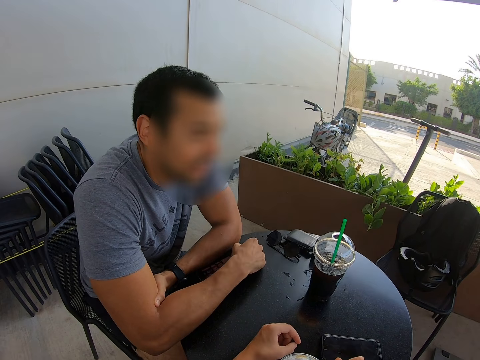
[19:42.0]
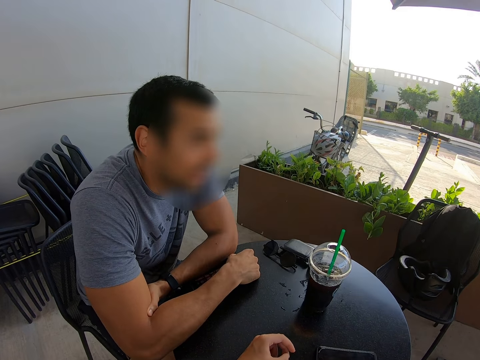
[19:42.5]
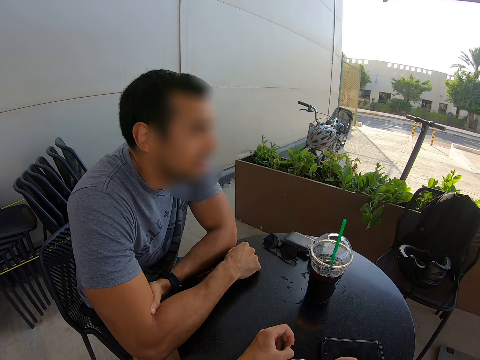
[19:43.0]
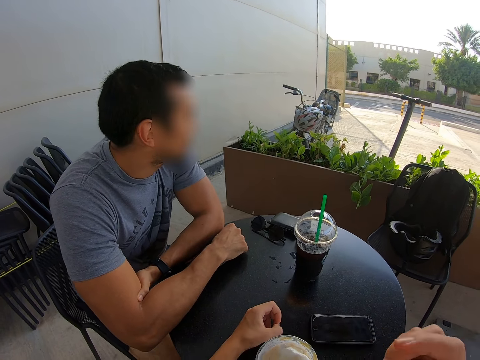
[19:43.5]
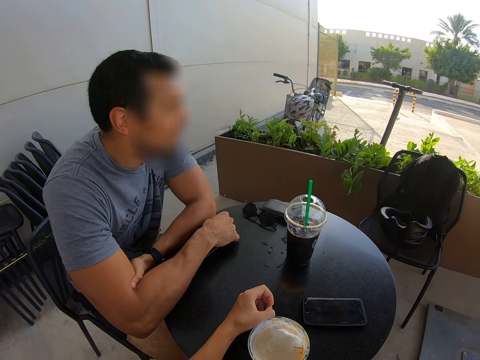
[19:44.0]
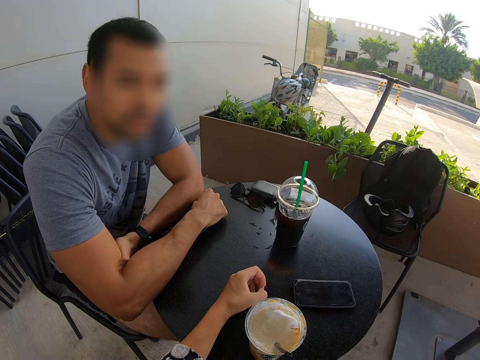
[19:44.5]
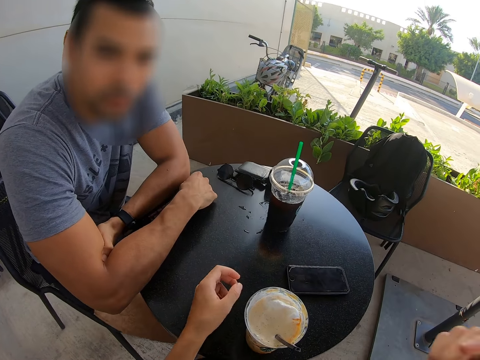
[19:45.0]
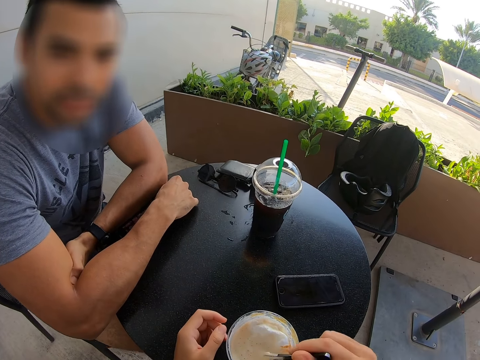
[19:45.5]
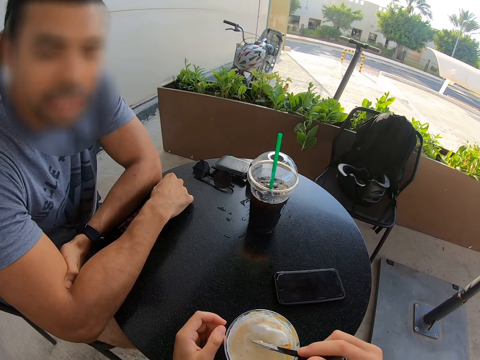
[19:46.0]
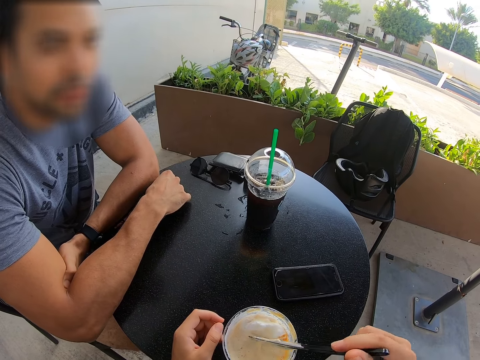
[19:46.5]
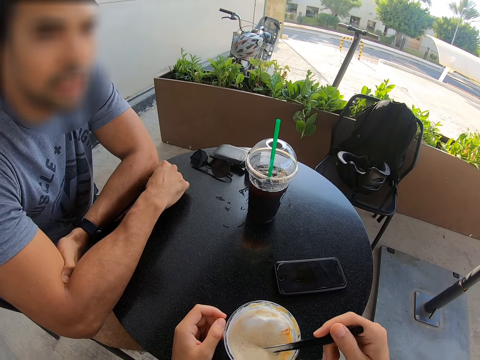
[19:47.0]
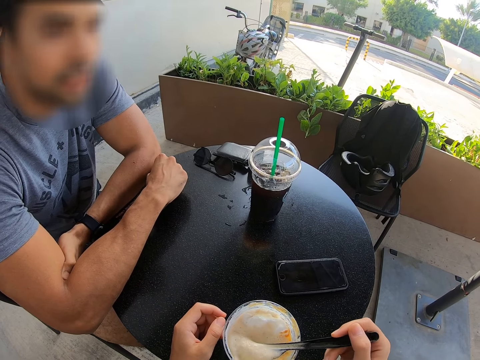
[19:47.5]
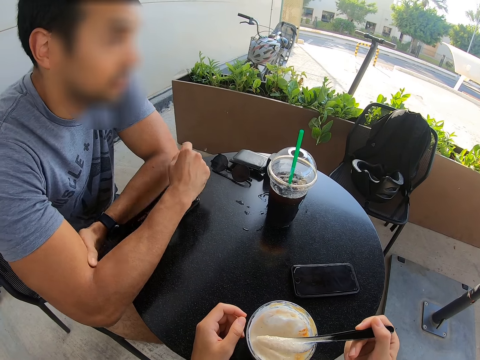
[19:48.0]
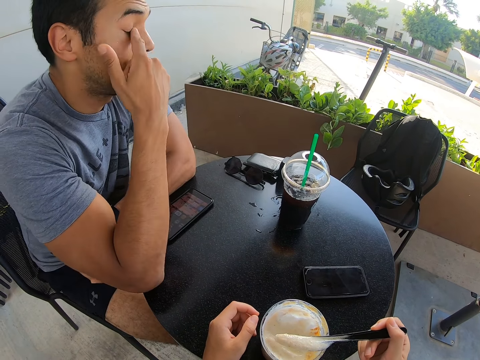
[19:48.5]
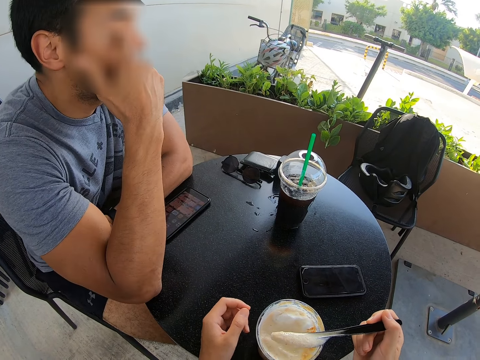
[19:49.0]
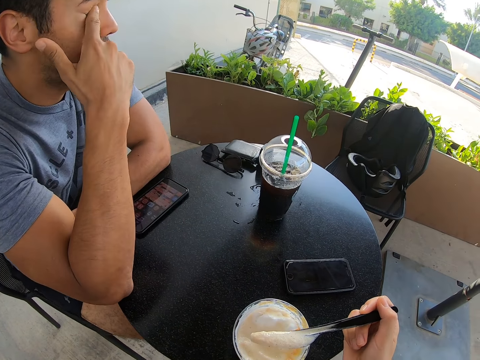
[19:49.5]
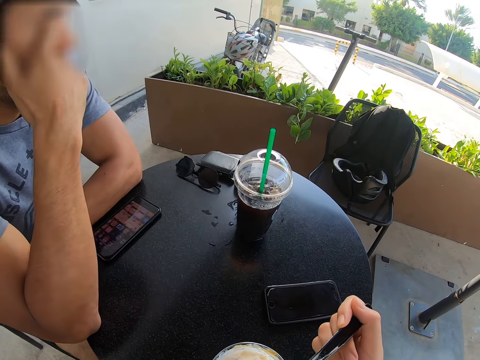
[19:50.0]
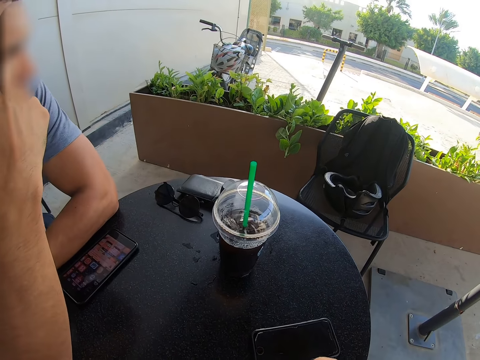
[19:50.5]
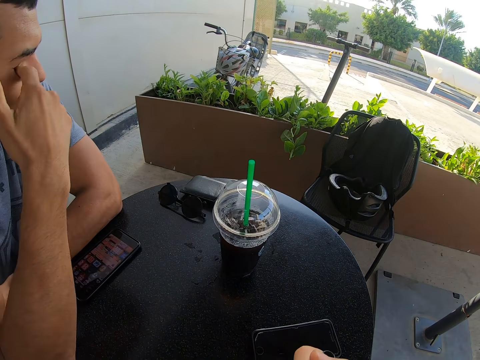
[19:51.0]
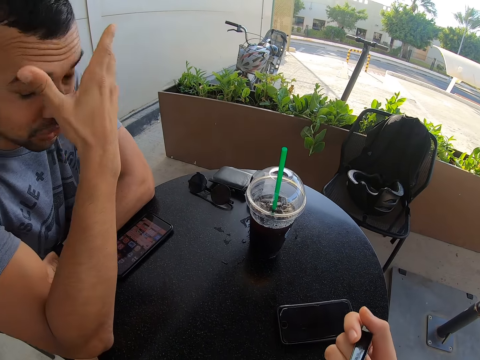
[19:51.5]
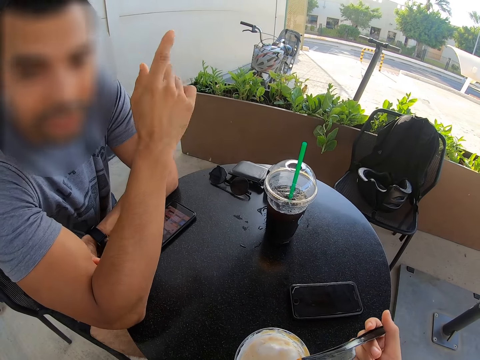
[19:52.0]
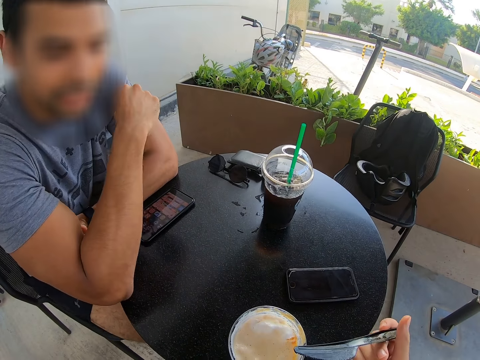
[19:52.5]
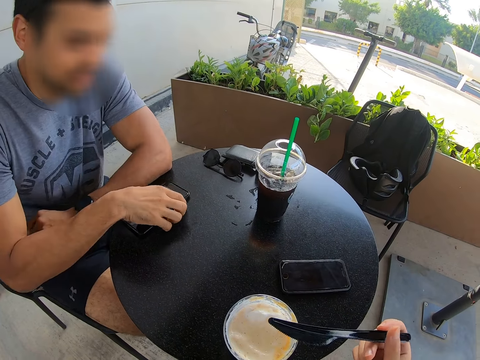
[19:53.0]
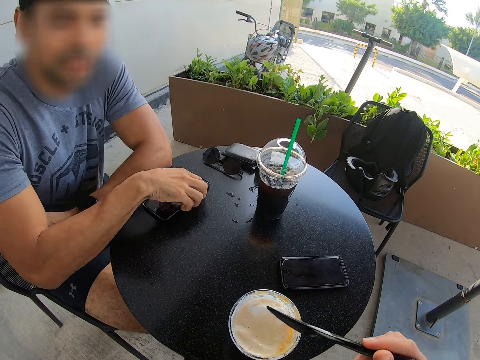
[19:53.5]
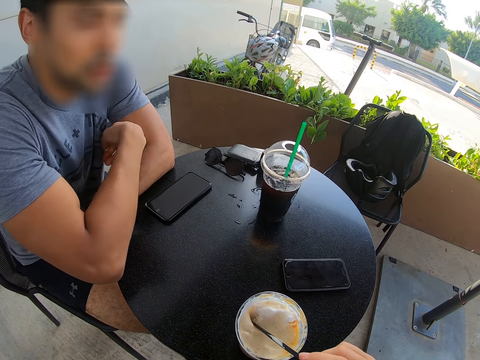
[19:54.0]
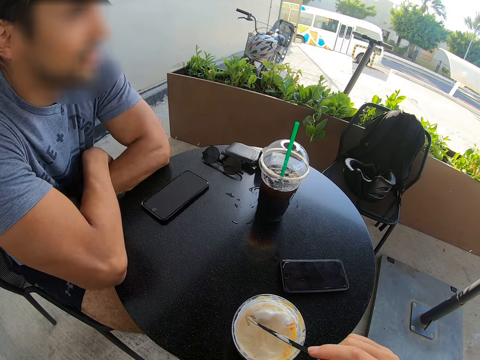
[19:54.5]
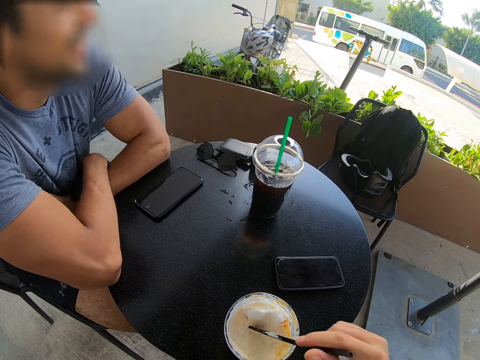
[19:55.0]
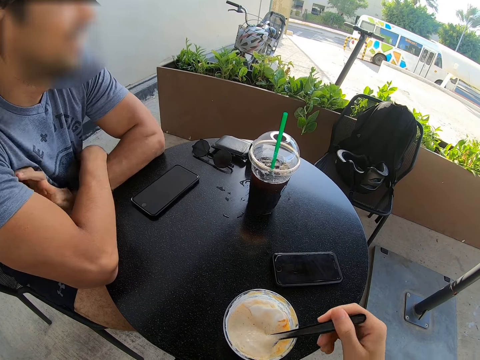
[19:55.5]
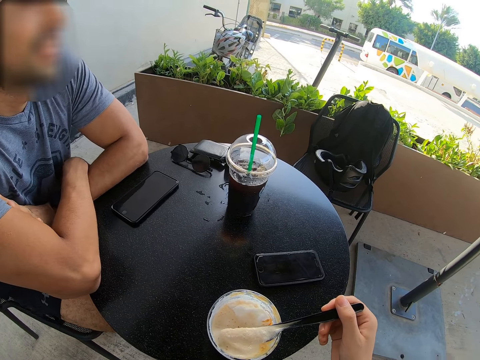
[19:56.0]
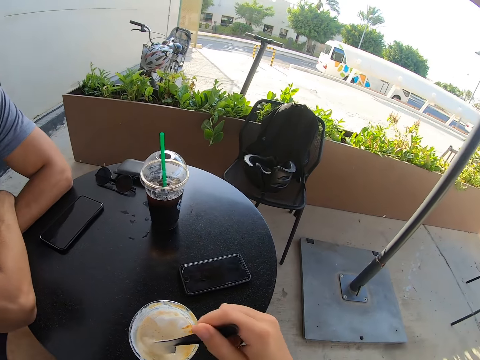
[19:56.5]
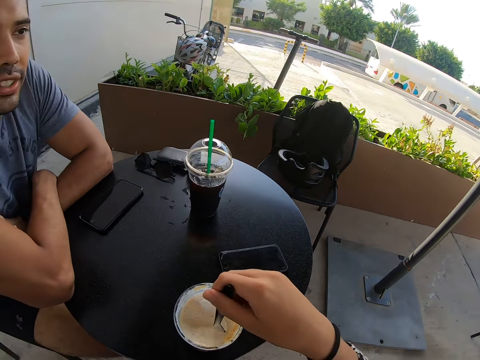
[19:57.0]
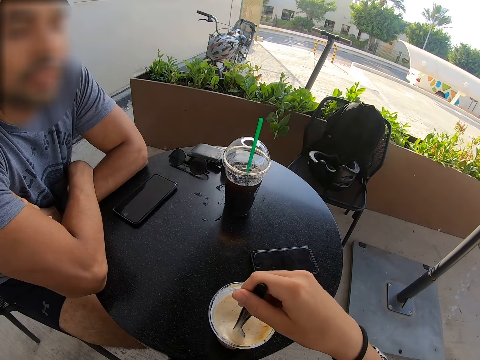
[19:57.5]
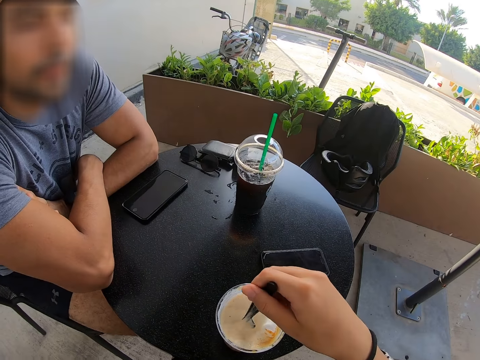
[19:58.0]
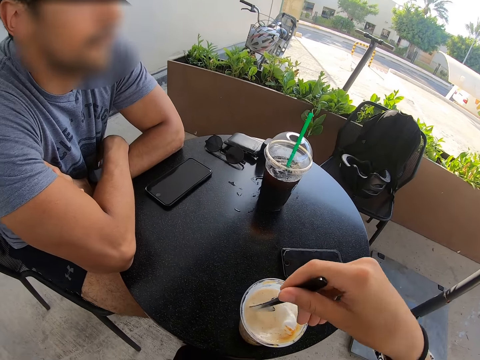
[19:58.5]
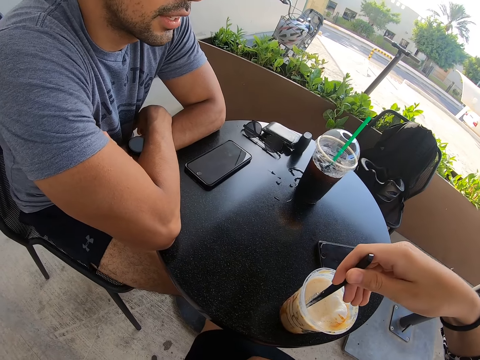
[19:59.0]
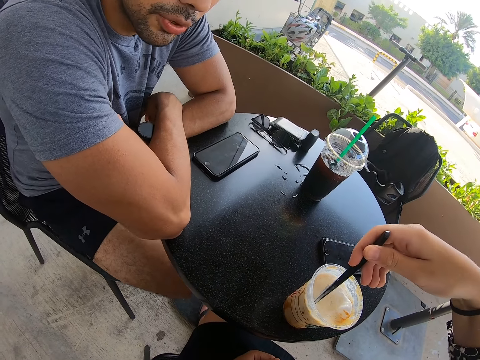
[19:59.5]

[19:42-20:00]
A man talks with the camera wearer. The camera wearer eats ice cream. The man scratches his eyes, talks with the camera wearer, and pushes his phone on the table. The camera wearer eats the ice cream. She stirs her ice cream.

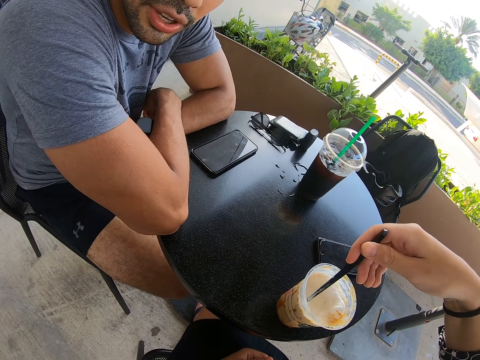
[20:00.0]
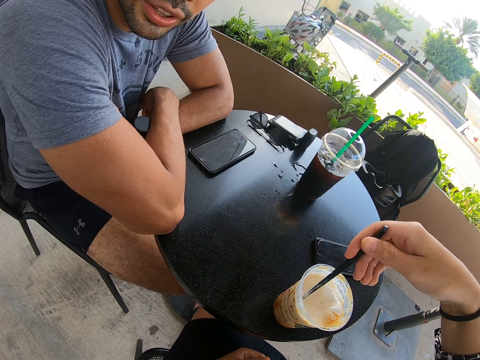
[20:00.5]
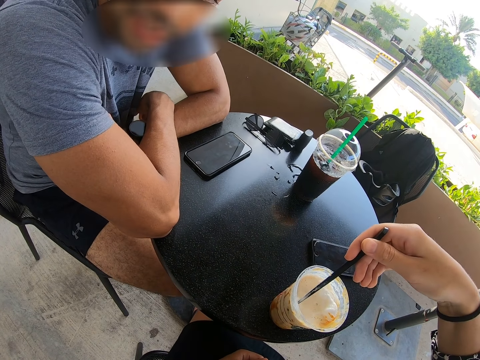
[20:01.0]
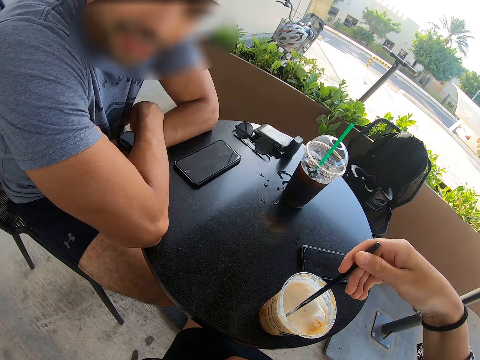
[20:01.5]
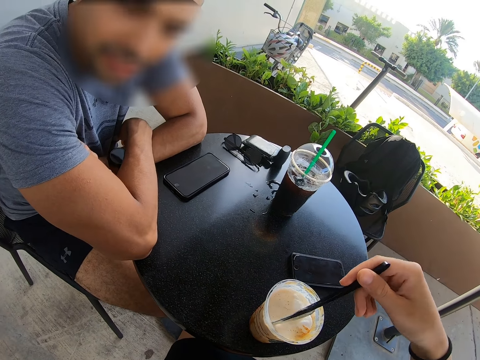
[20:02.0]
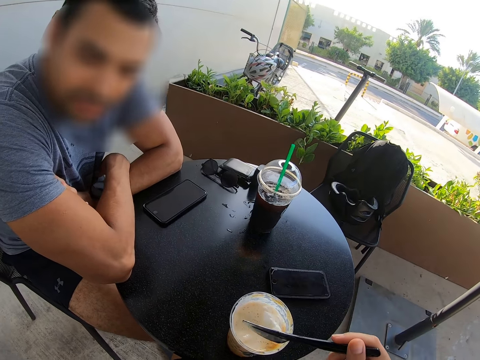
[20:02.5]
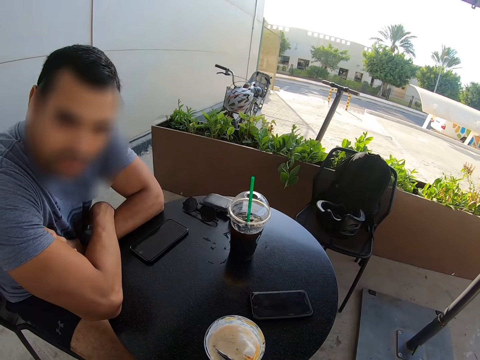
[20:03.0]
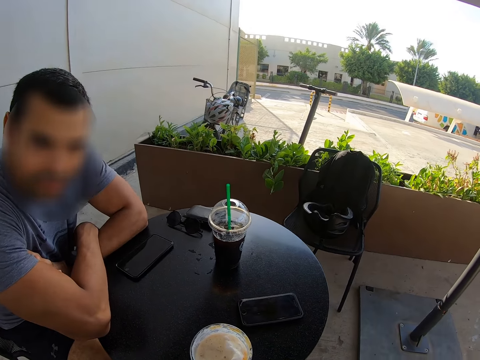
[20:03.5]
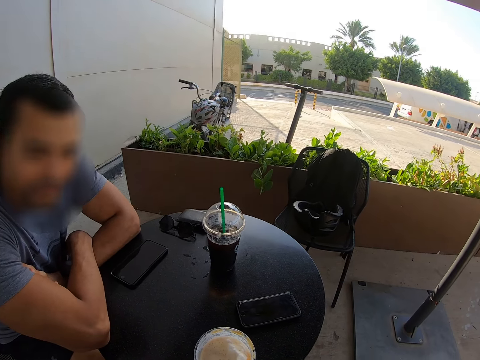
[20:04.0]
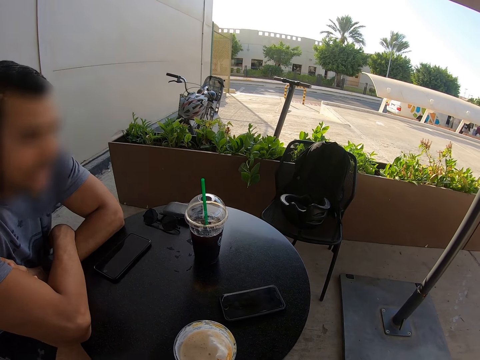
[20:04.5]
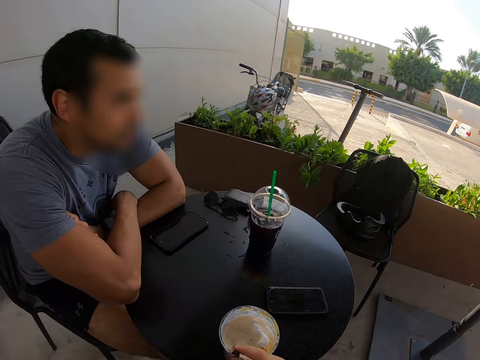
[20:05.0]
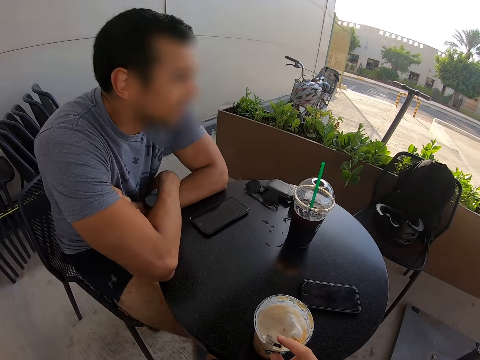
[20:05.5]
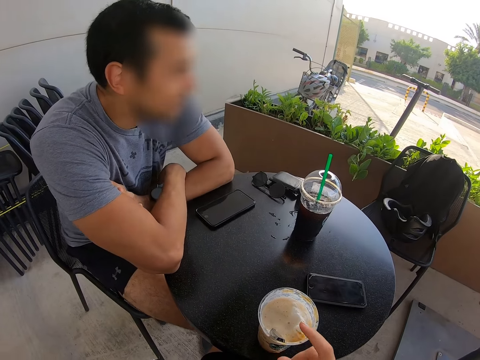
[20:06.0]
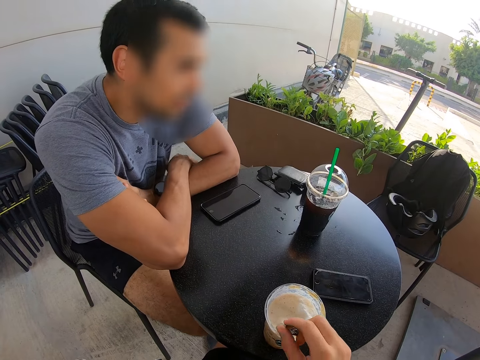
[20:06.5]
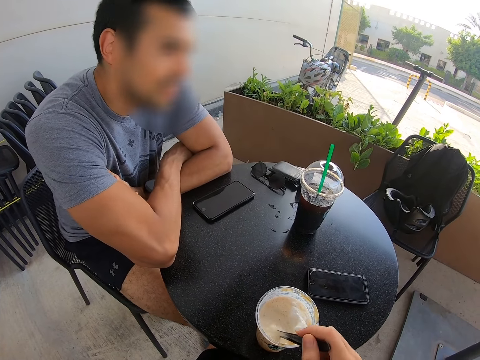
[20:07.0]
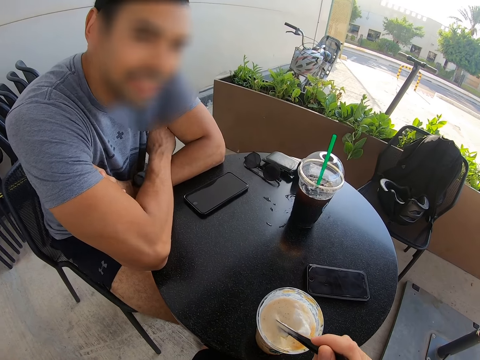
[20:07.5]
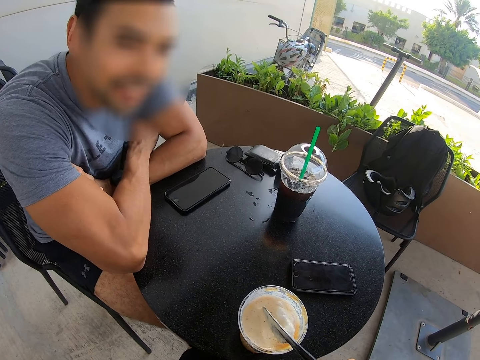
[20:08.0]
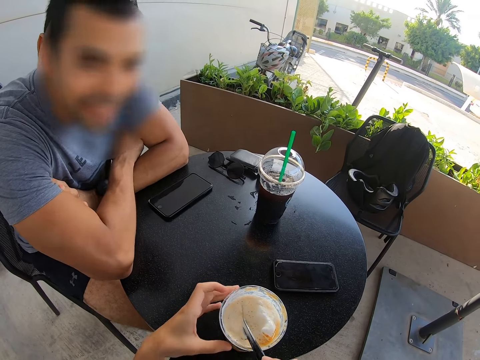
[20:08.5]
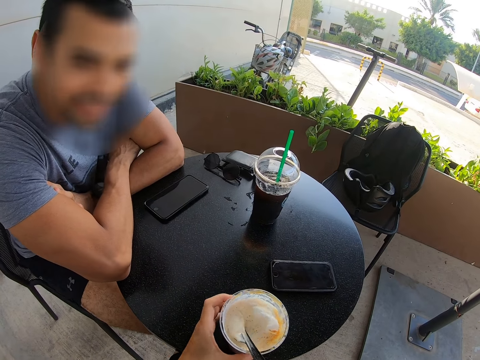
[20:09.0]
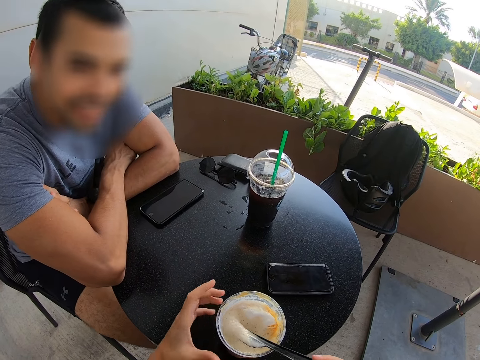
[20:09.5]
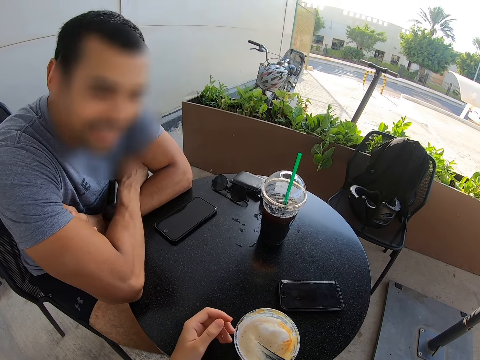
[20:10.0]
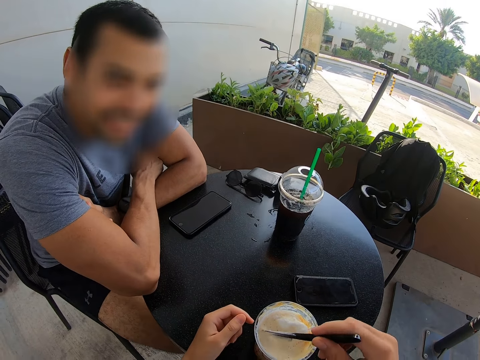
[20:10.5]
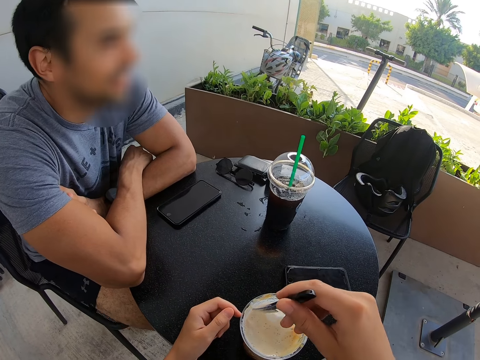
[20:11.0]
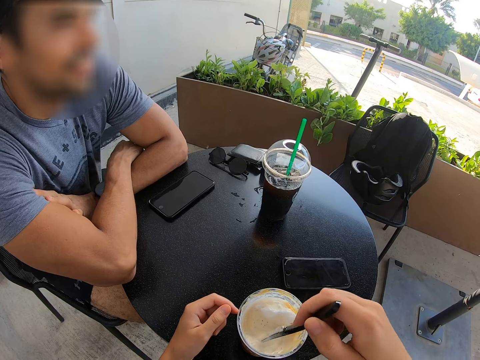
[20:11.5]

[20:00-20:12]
The camera wearer moves a cup on the table.
